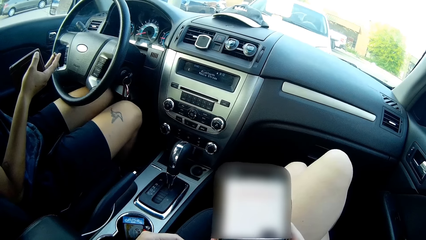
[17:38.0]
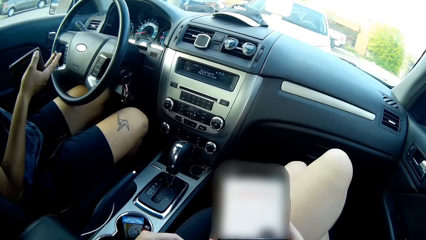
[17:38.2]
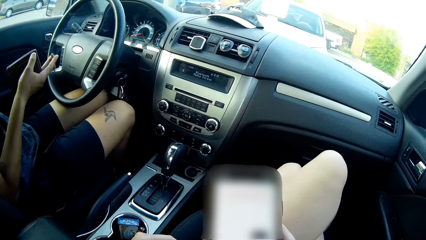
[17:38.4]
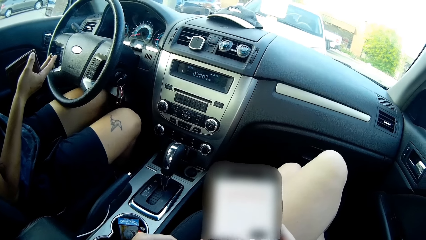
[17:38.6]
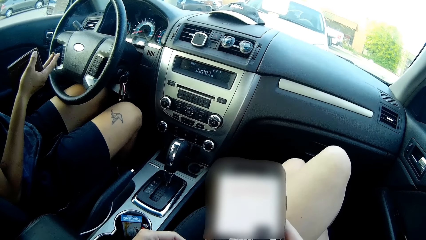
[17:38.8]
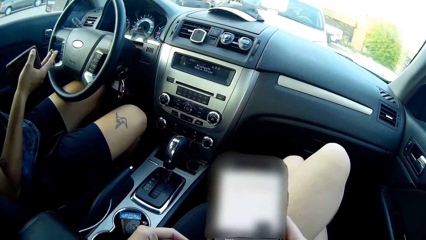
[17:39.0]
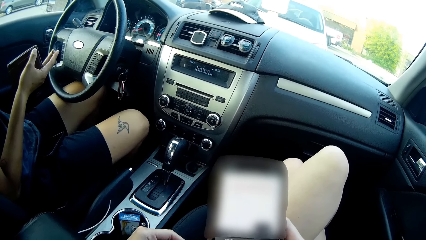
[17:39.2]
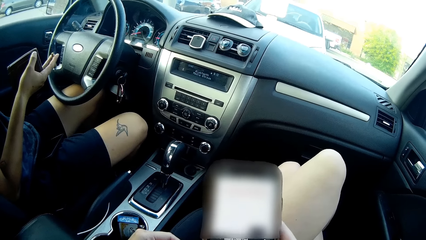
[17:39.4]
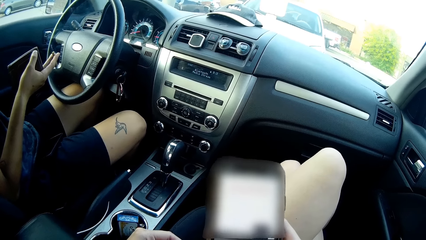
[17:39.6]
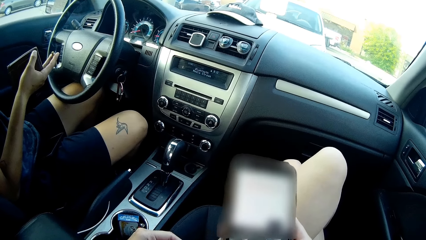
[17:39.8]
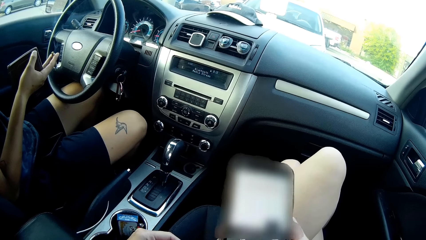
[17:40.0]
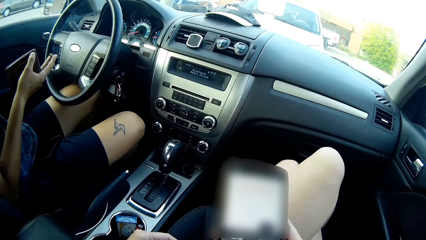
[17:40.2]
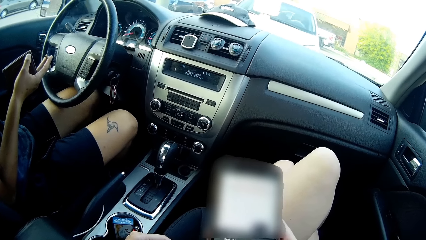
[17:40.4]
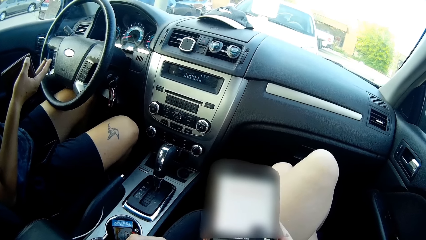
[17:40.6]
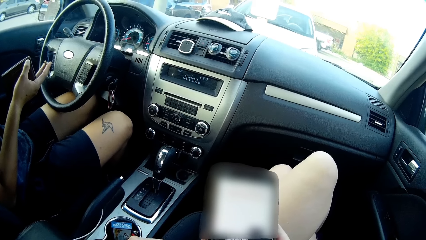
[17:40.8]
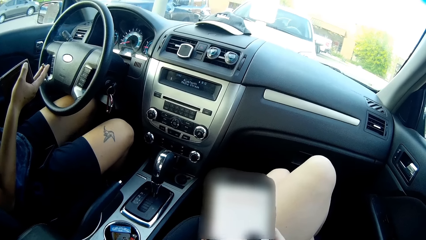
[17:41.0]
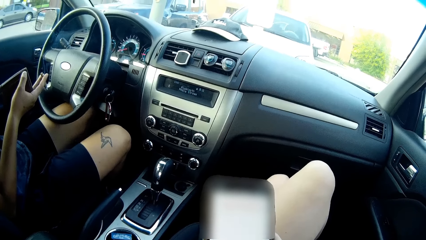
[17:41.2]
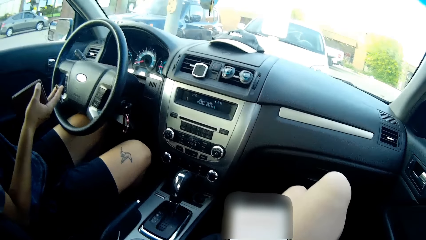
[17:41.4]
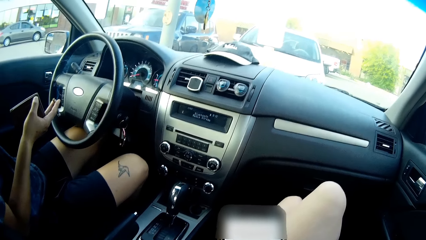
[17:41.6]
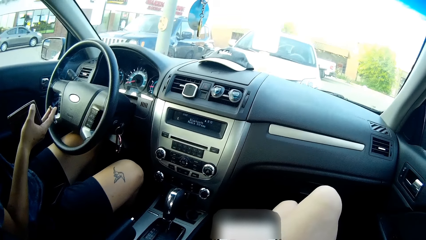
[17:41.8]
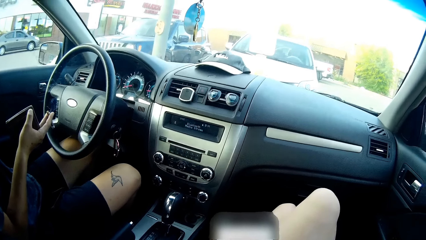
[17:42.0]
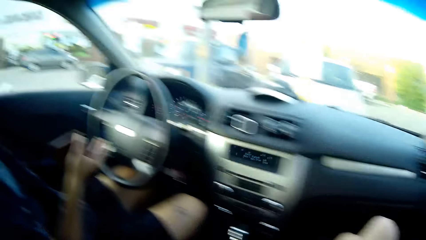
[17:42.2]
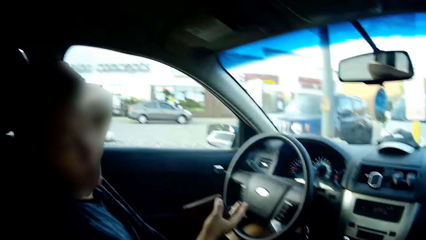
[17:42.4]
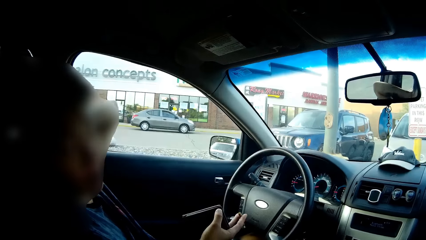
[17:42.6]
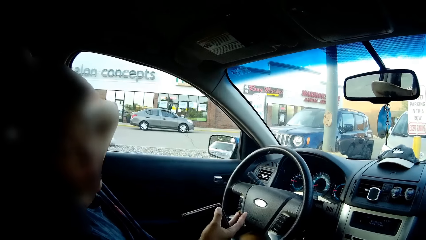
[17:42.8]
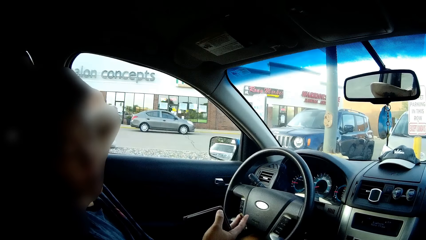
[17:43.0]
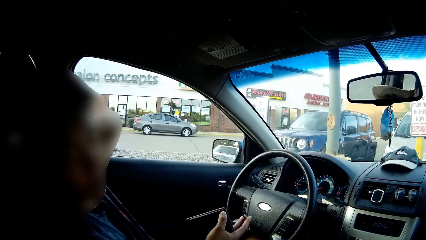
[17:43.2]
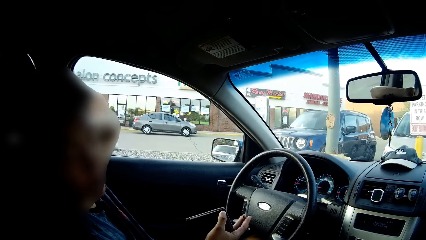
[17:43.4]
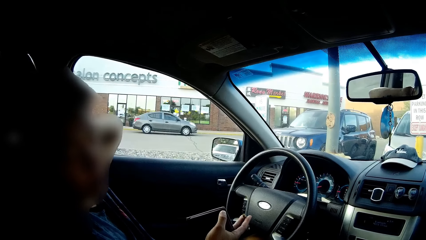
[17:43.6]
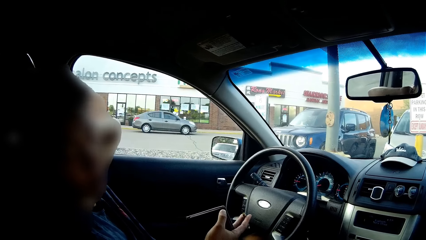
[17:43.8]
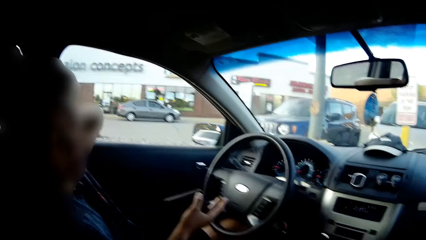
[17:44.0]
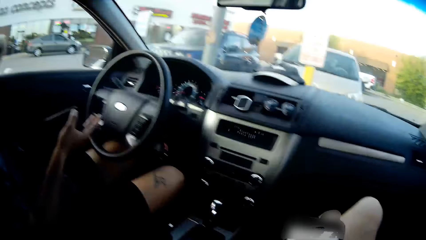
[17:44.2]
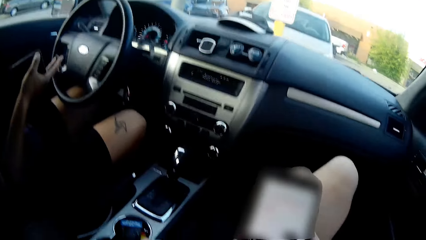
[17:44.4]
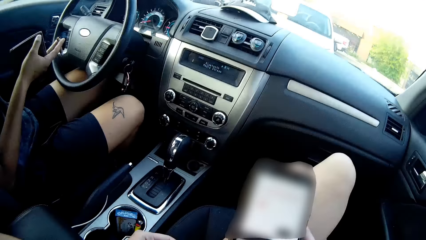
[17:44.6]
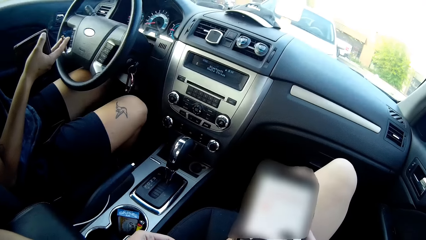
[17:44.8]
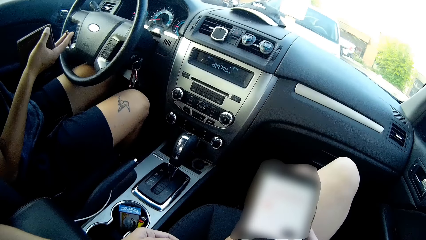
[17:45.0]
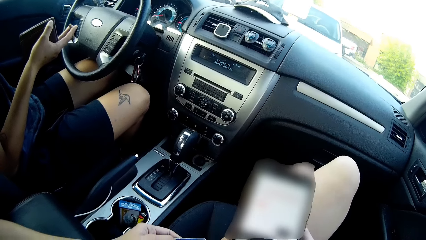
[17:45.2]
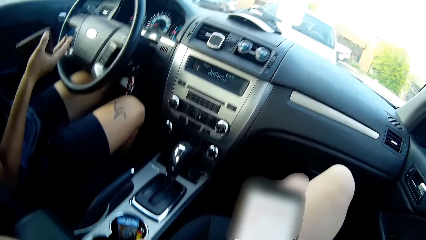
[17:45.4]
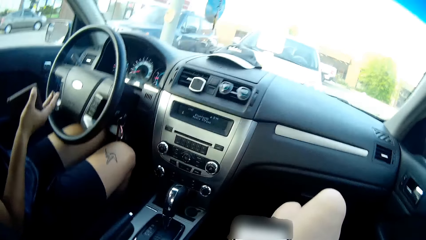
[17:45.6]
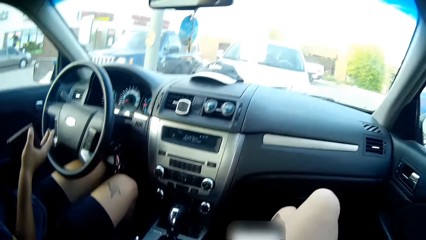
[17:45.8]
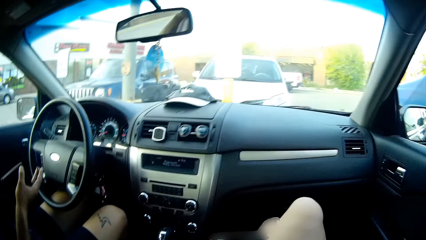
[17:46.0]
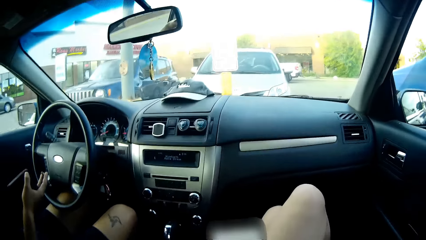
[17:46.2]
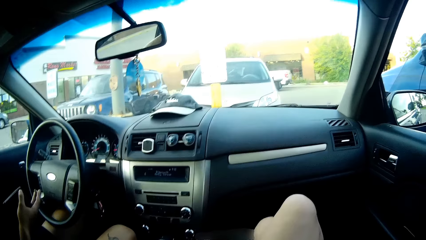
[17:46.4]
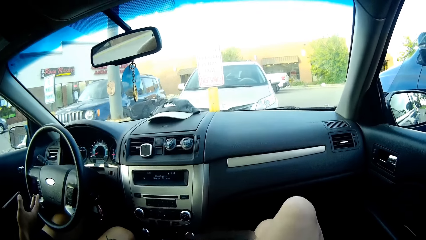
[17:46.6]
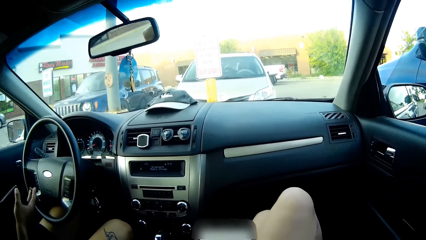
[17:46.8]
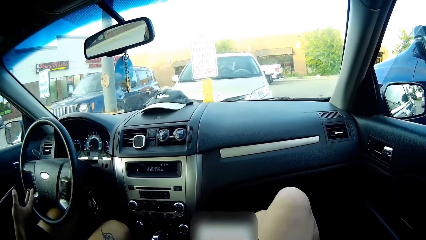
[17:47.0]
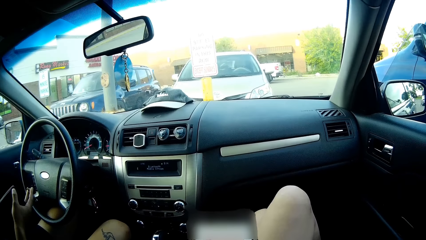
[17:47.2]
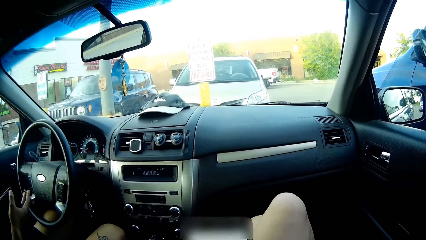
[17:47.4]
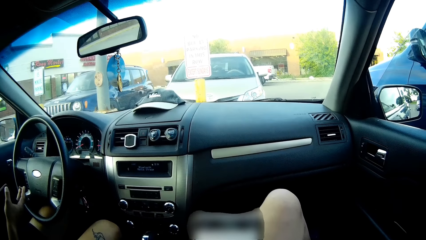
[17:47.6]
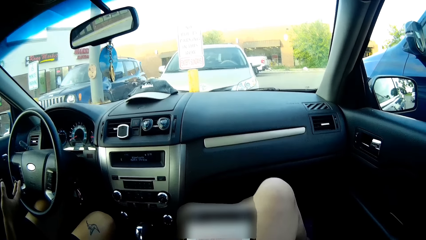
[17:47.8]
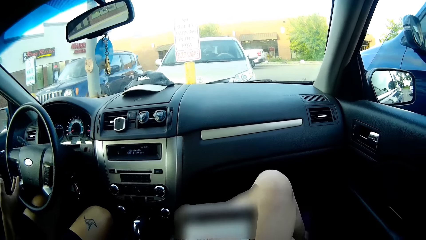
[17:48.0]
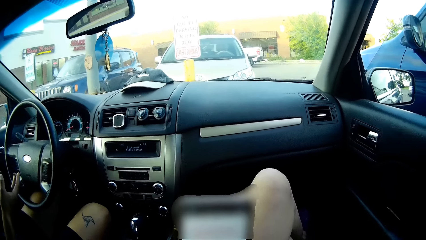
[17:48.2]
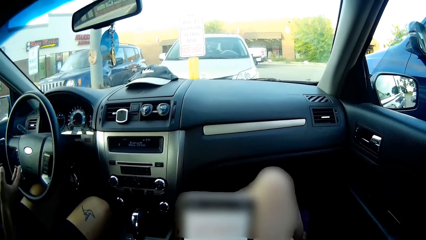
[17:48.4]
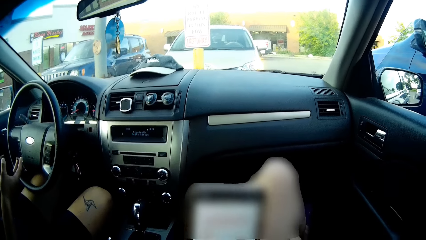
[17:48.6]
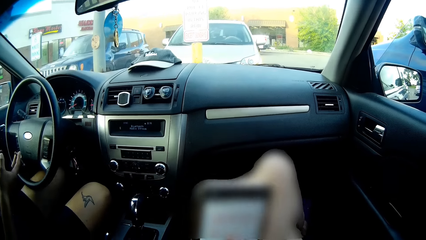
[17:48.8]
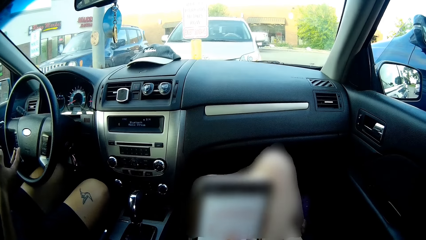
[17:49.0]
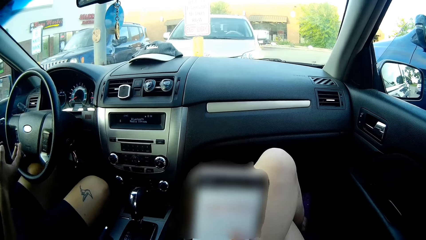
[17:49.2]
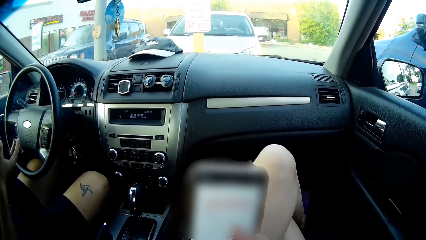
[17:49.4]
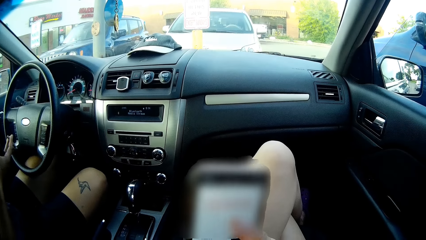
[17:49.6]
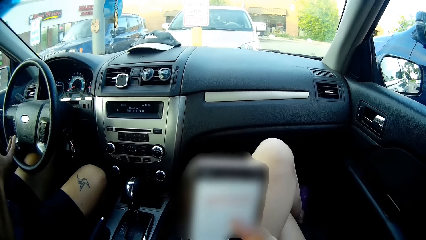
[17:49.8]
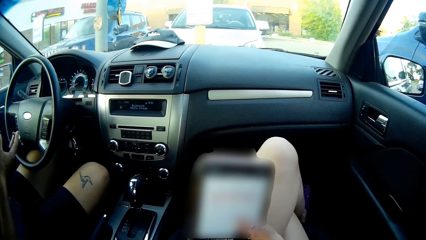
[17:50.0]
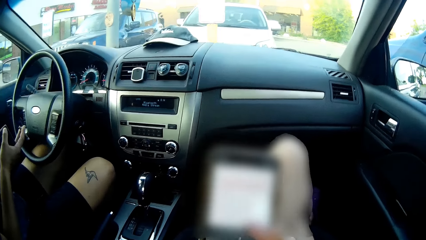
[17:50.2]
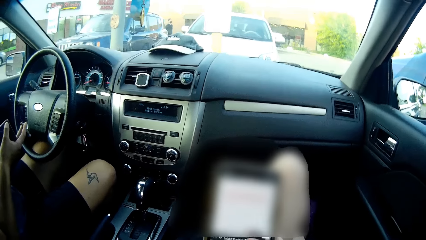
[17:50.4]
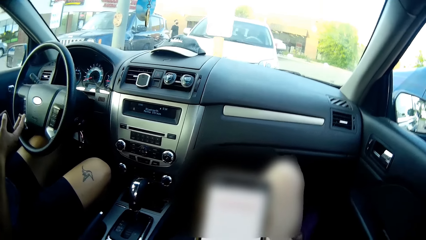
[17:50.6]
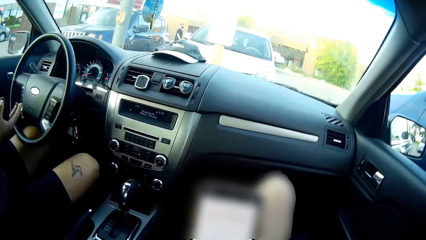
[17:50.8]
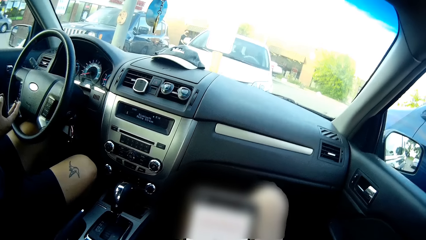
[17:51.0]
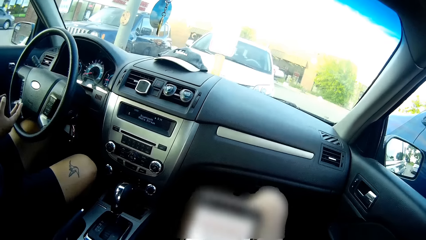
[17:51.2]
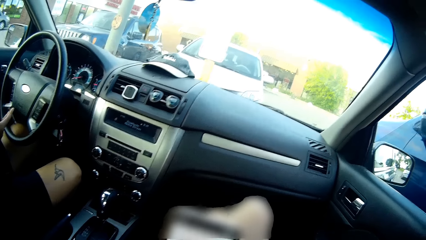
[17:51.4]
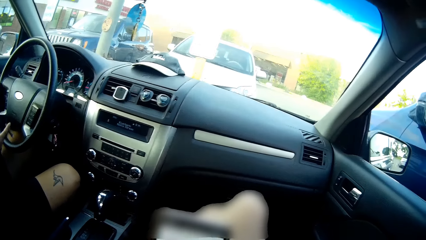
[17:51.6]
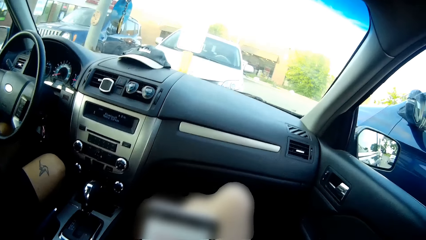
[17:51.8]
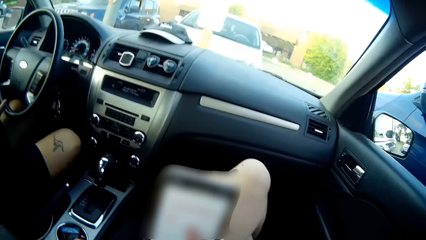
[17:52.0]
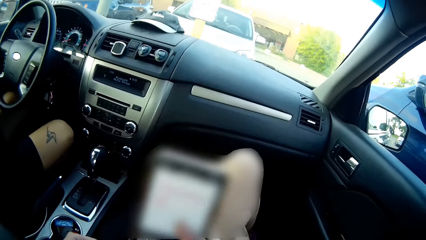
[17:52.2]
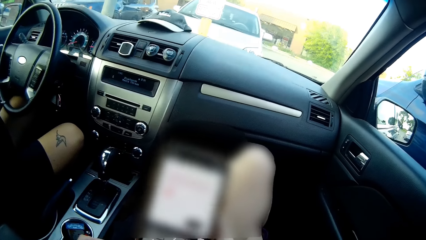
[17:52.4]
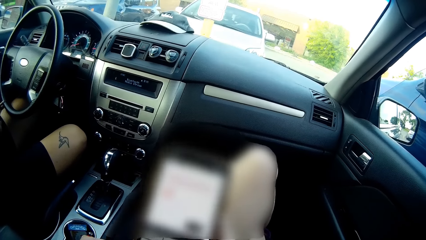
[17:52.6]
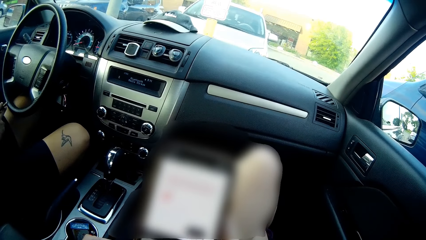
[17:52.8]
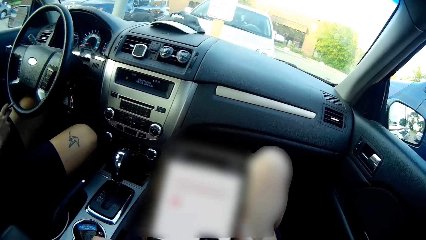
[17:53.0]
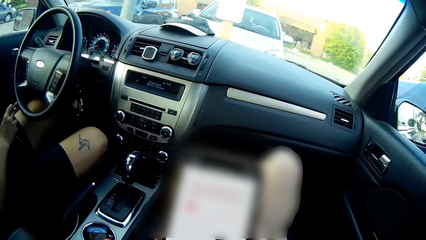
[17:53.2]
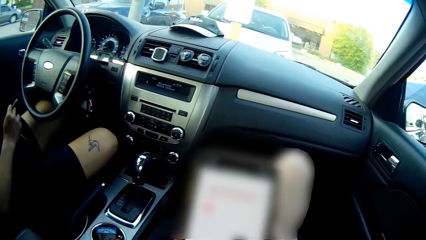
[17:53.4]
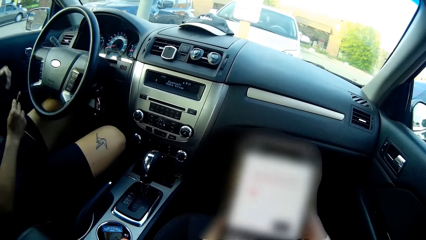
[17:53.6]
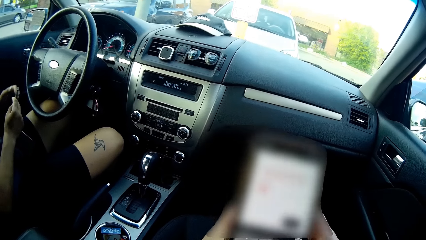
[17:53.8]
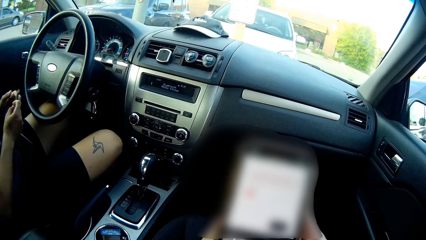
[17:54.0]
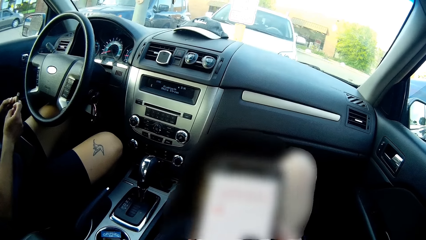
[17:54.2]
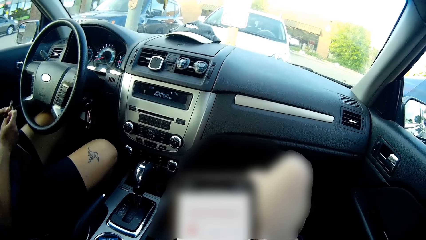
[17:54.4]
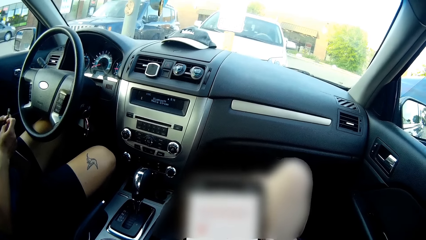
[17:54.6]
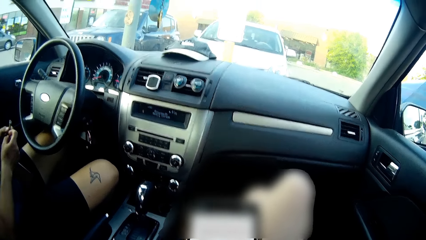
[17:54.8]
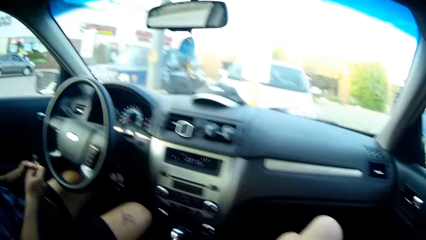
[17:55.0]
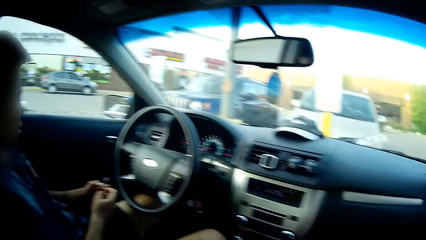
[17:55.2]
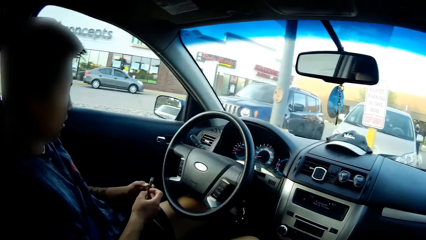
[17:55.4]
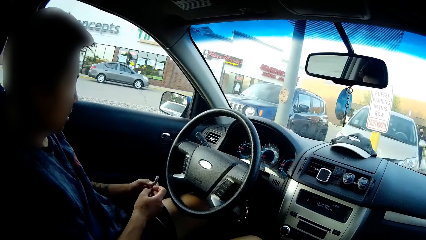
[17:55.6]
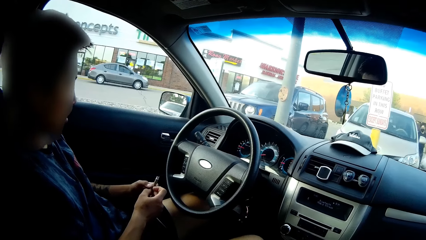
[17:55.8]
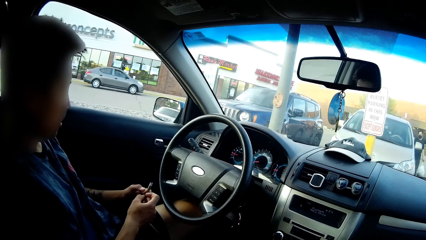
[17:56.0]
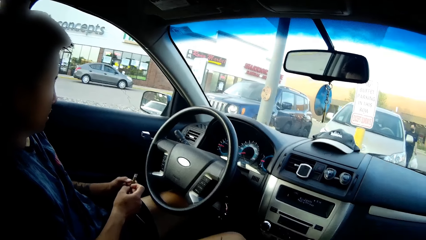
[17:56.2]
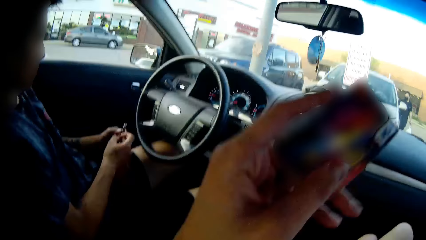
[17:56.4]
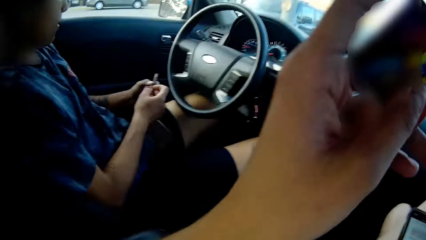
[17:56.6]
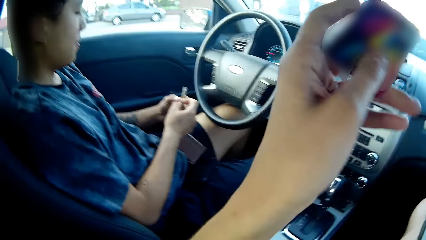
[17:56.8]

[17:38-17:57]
The camera wearer operates a mobile phone. A man interacts with the camera wearer. The camera wearer operates the mobile phone. The man shakes his legs. The camera wearer interacts with the man.
